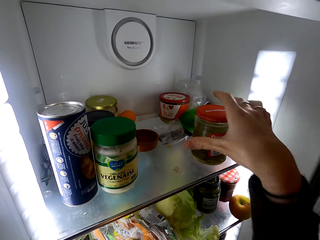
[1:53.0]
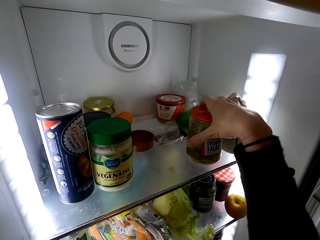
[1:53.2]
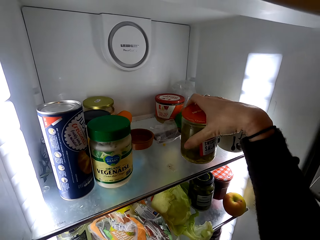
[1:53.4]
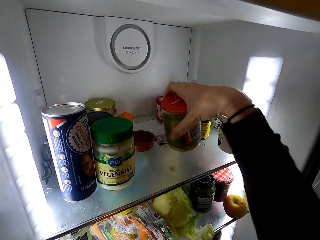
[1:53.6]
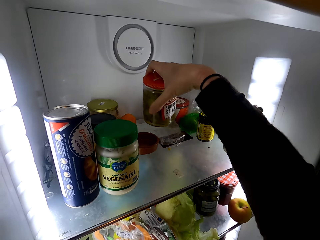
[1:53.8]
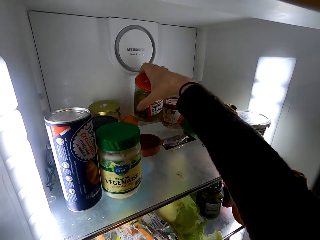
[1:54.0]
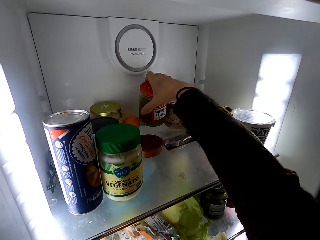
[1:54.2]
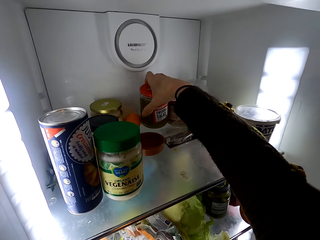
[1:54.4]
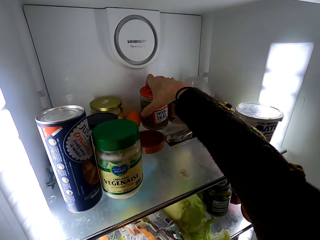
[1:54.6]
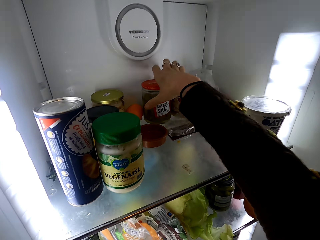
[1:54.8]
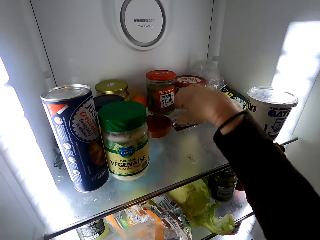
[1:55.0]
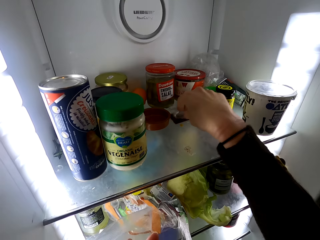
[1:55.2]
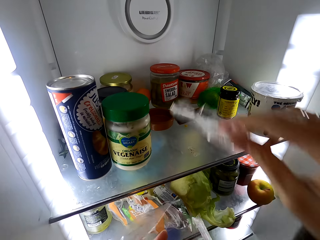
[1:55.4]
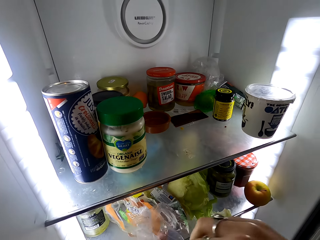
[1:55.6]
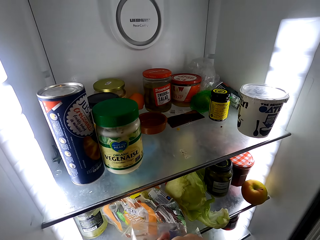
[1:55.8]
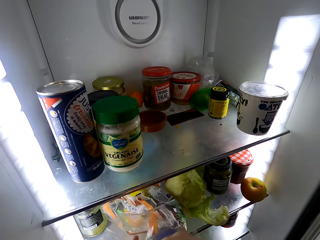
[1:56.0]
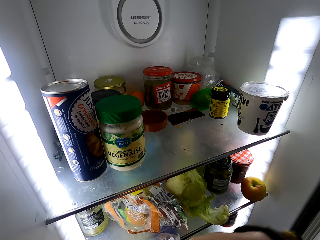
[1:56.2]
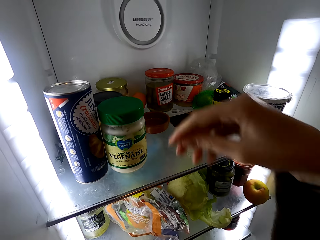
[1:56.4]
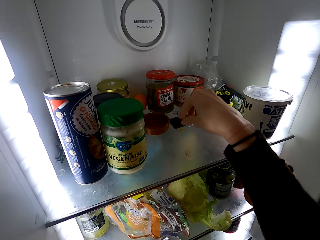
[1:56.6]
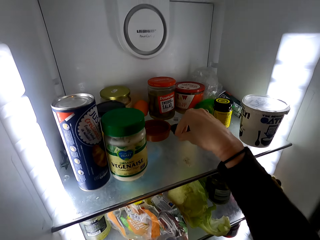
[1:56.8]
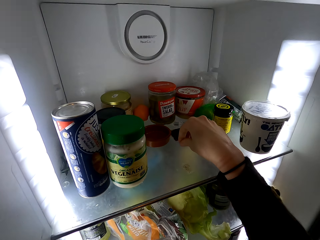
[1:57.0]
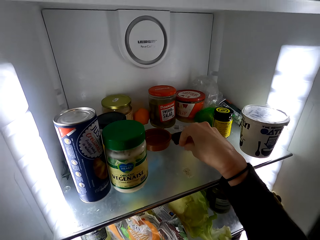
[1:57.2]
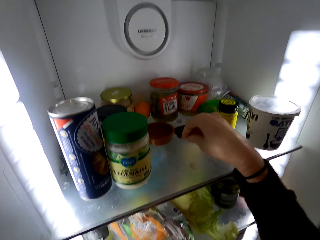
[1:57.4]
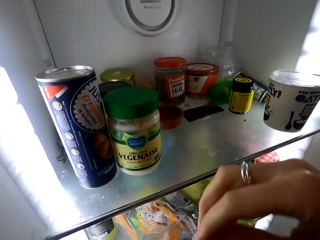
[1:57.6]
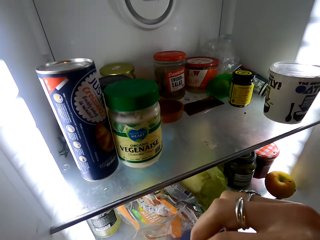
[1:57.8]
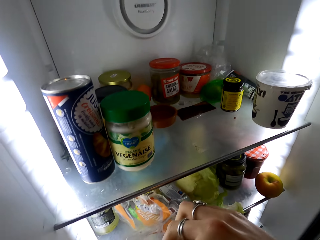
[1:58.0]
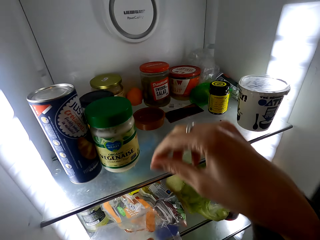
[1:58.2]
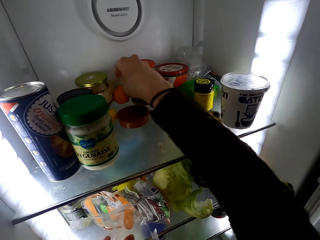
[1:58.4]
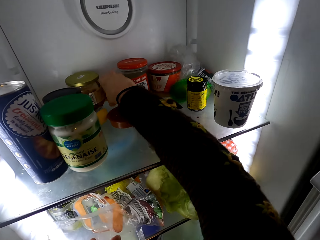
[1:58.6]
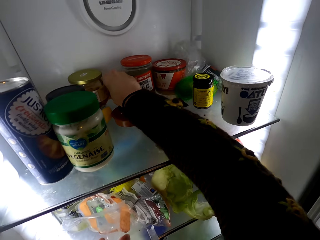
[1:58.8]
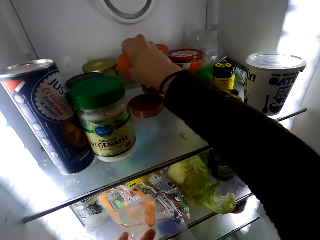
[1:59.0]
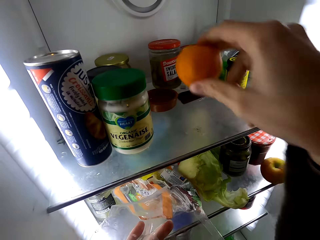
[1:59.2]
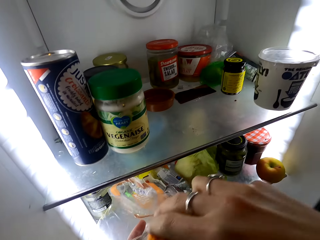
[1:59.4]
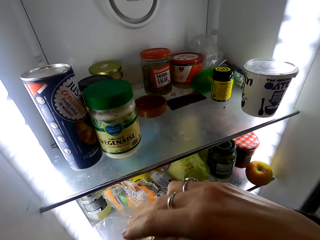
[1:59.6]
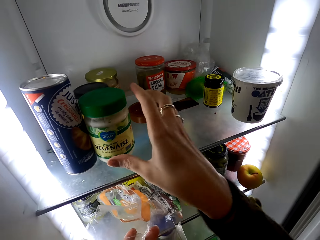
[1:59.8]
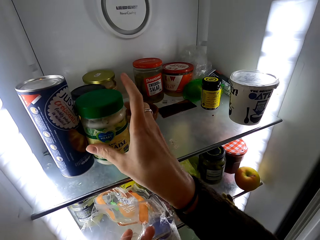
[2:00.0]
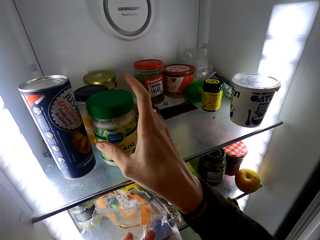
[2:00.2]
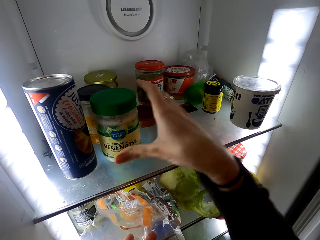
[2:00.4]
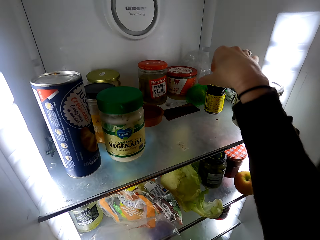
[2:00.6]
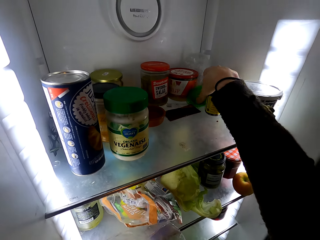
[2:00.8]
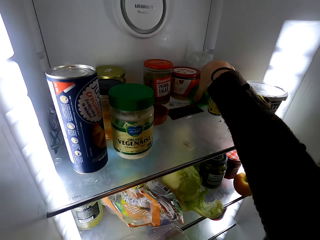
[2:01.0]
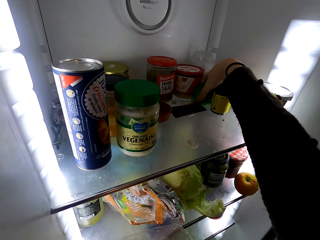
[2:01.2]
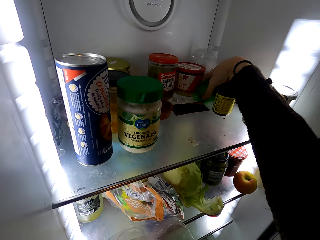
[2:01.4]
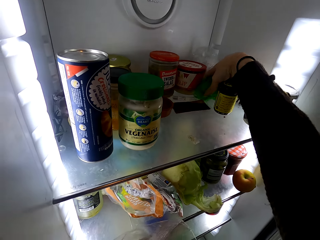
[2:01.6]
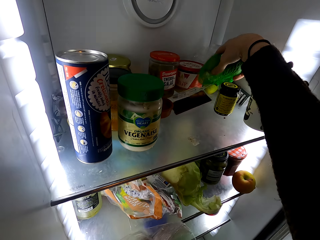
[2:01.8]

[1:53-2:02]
The camera wearer moves something on the fridge shelf. They pick up a paper on the fridge shelf. They pick up something on the fridge shelf. They put a tangerine in the paper. They arrange the fridge.

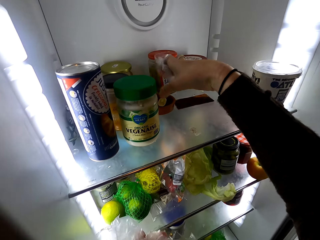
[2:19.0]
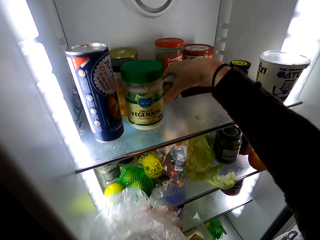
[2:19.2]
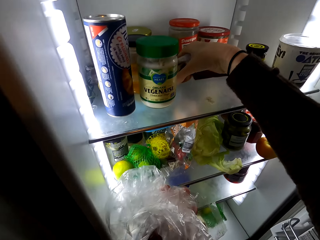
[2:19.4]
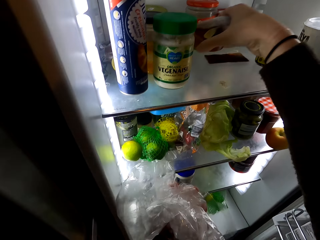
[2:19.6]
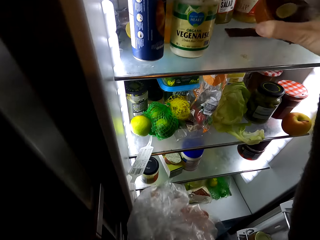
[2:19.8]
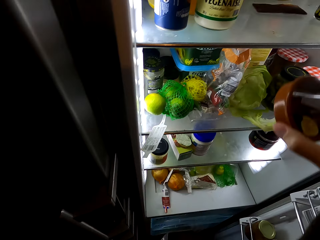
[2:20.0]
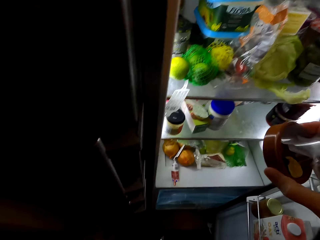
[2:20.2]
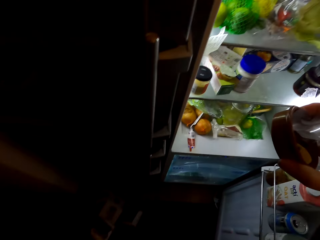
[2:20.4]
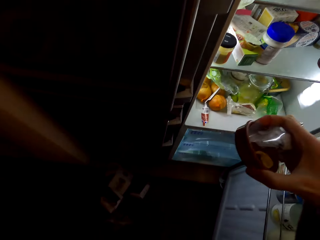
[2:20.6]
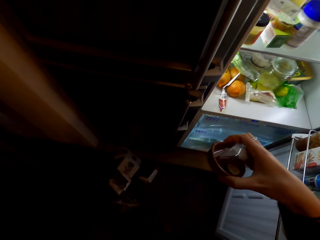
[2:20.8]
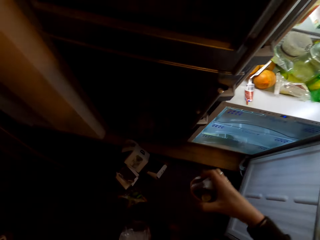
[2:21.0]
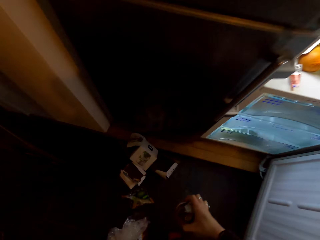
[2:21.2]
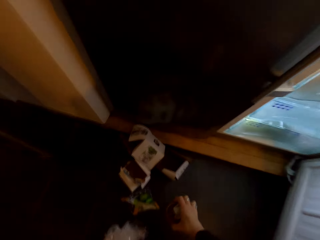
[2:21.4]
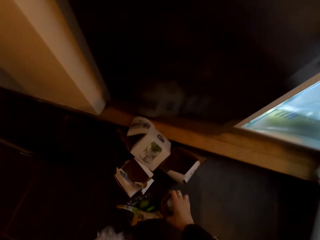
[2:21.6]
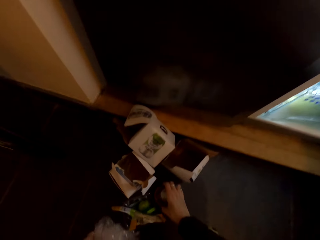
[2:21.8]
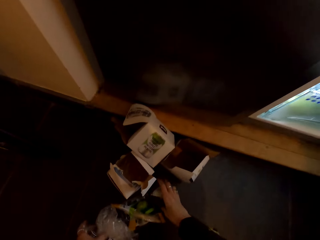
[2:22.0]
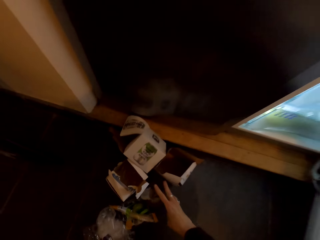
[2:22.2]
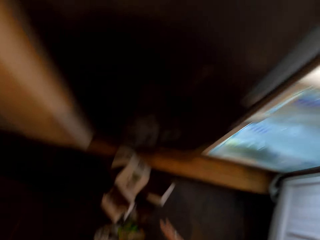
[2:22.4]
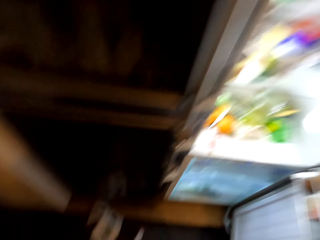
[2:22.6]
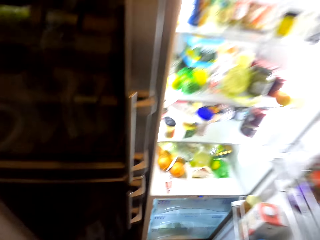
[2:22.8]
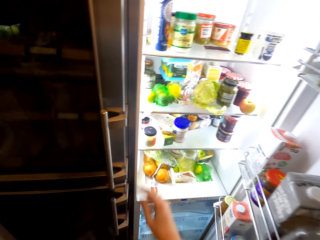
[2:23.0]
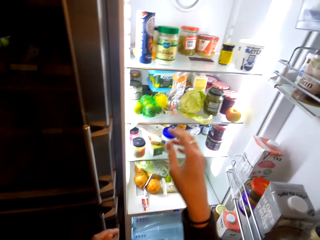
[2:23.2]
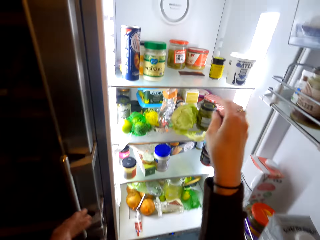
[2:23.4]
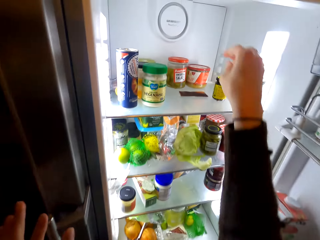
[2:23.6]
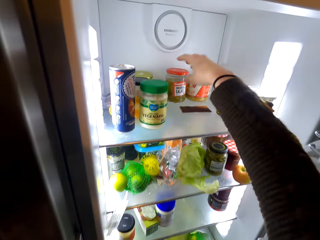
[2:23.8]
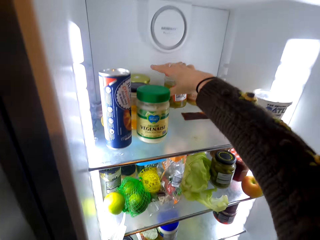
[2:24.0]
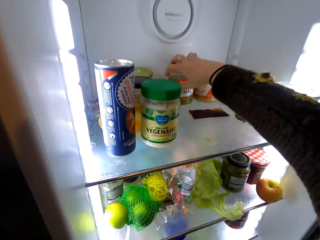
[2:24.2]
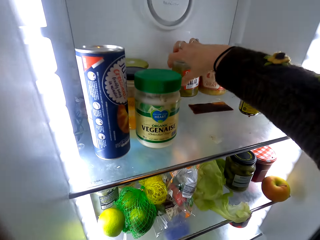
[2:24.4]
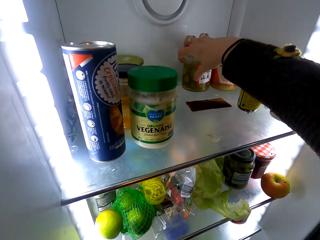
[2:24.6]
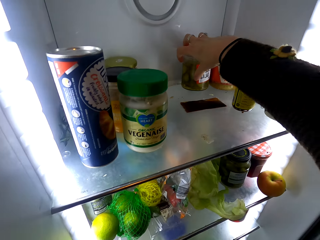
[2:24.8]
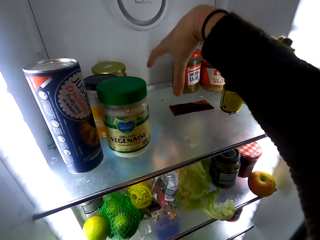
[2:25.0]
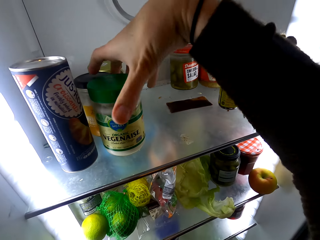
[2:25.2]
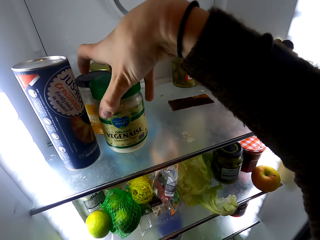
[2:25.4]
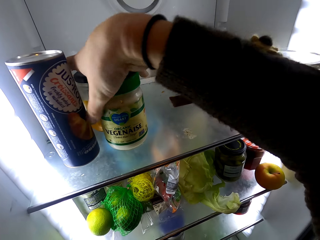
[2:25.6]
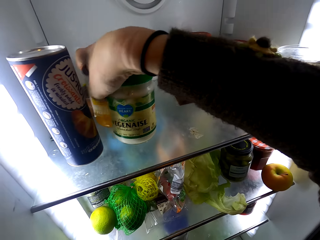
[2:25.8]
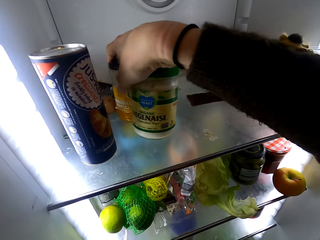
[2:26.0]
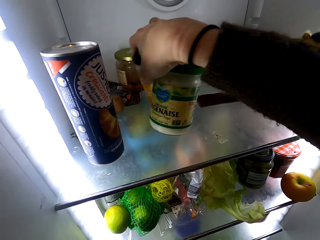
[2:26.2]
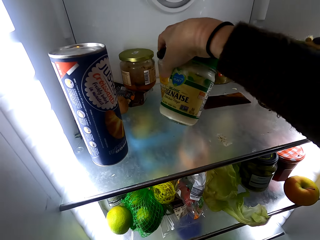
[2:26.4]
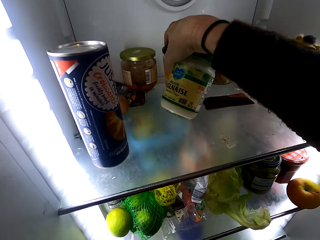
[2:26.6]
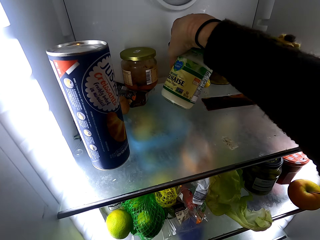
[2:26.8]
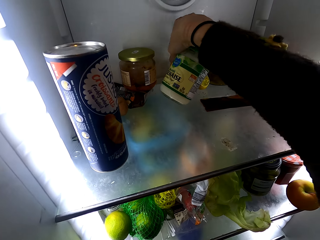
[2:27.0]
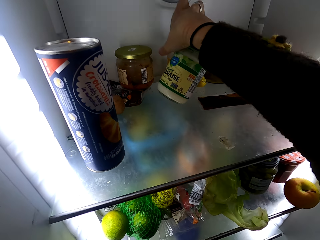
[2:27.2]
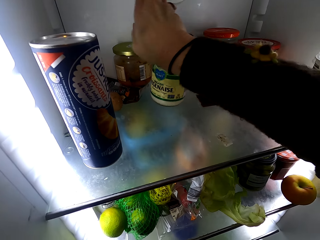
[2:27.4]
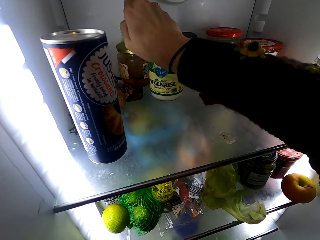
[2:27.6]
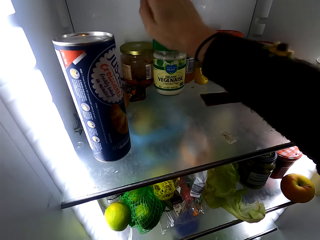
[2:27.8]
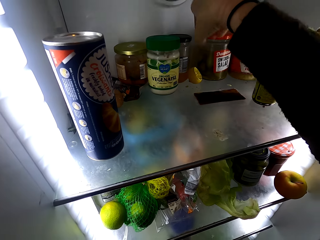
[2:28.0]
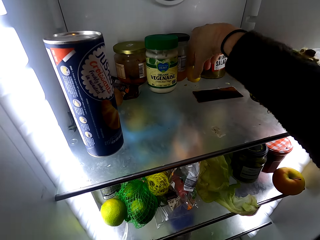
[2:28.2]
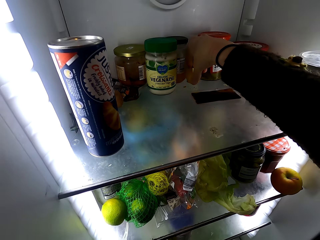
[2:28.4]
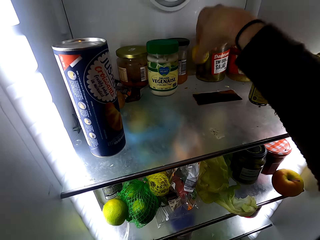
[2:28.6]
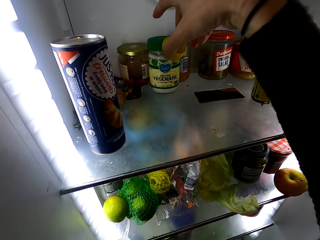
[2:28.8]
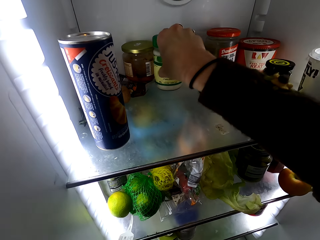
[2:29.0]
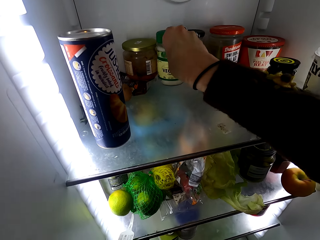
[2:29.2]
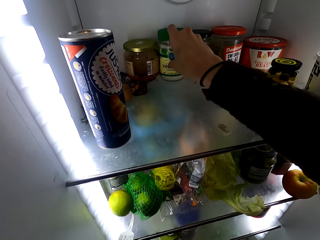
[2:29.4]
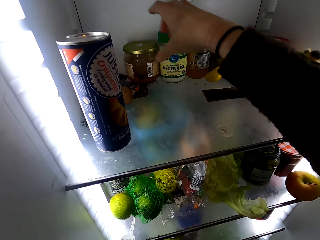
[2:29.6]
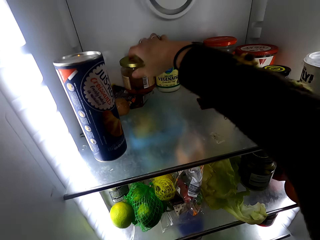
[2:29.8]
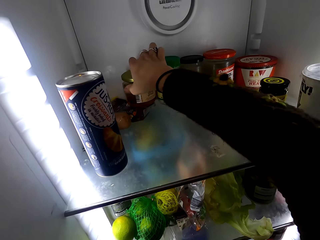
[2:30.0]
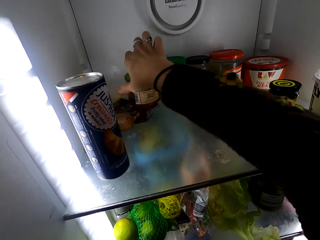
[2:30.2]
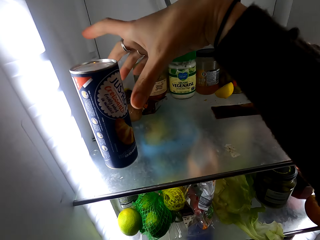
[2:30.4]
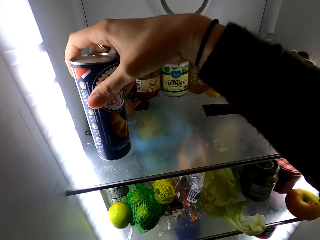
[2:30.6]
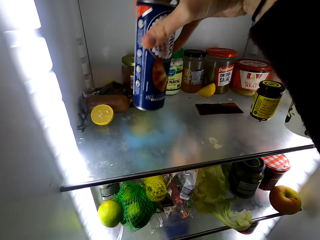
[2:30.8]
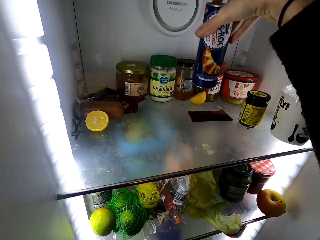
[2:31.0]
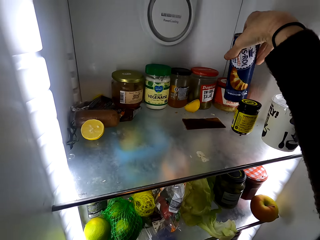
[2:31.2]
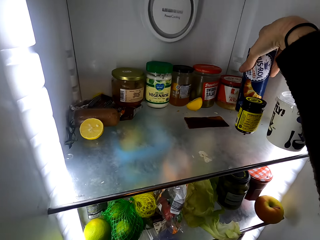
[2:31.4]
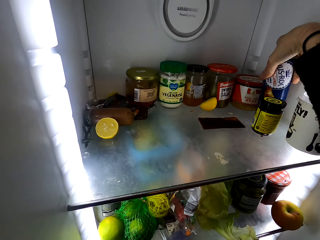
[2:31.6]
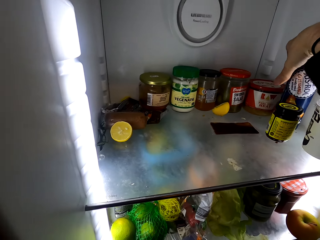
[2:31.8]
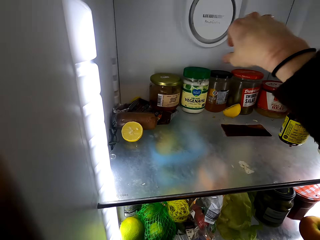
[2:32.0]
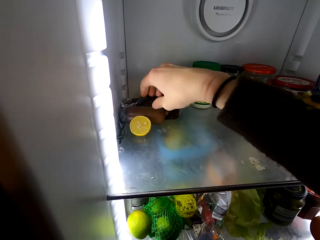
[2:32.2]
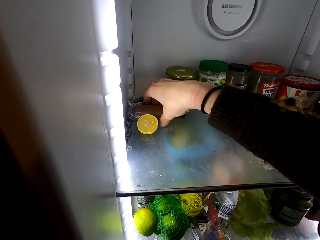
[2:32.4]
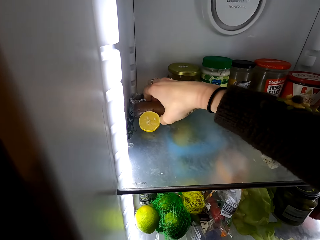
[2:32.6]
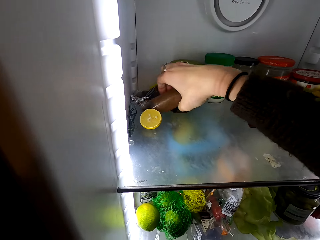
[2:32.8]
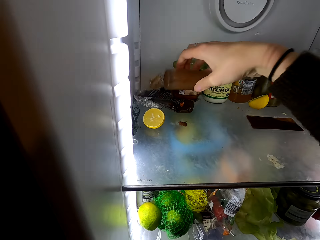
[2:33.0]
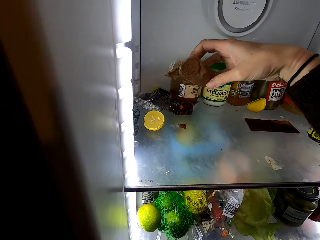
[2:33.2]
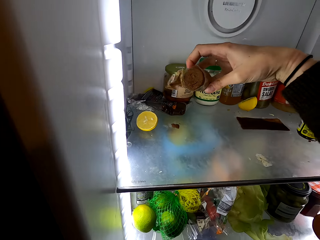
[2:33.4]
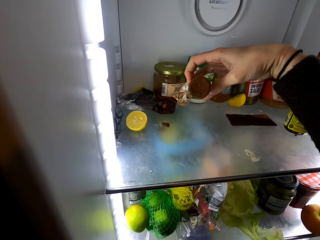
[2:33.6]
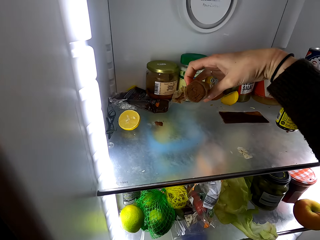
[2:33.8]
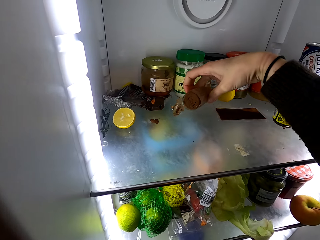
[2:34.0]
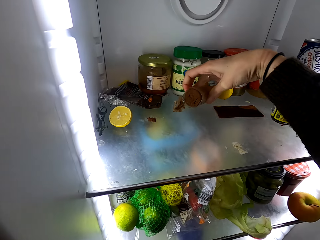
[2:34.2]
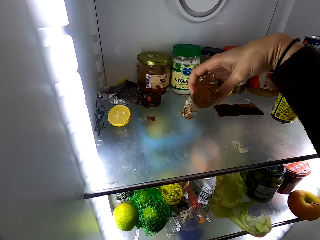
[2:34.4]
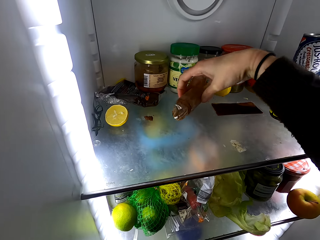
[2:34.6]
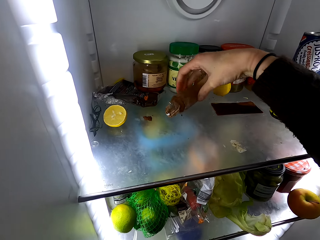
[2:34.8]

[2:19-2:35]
The camera wearer puts the lid down. They put something on the floor. They arrange the fridge. They move something on the fridge shelf.
